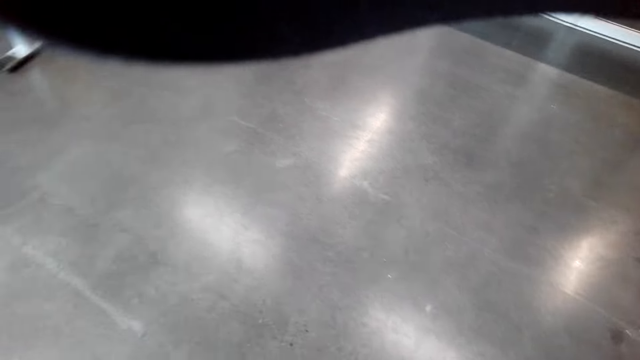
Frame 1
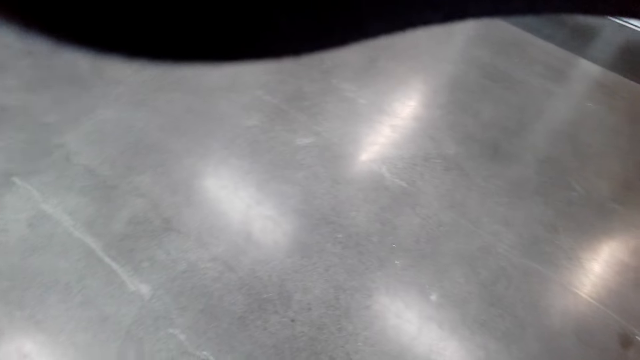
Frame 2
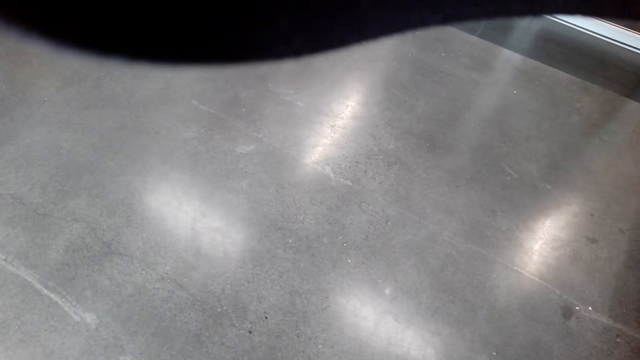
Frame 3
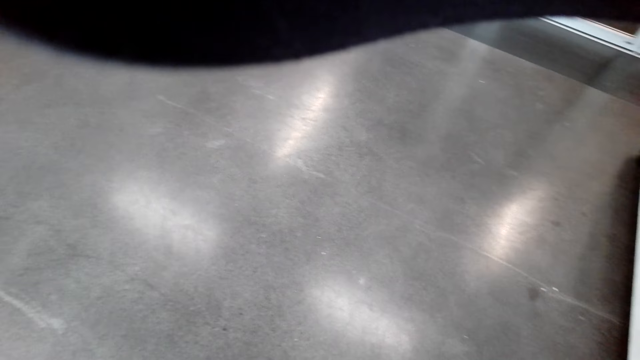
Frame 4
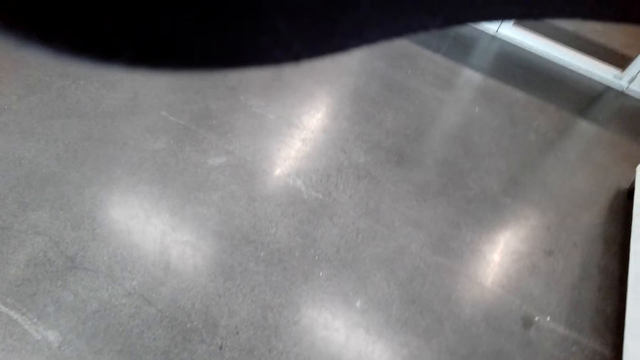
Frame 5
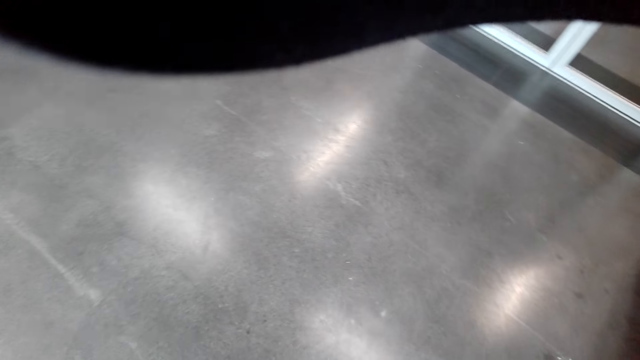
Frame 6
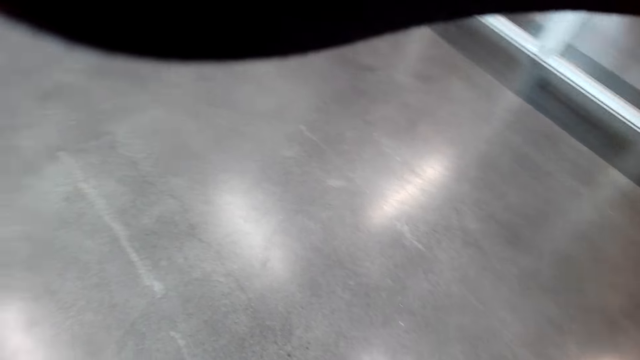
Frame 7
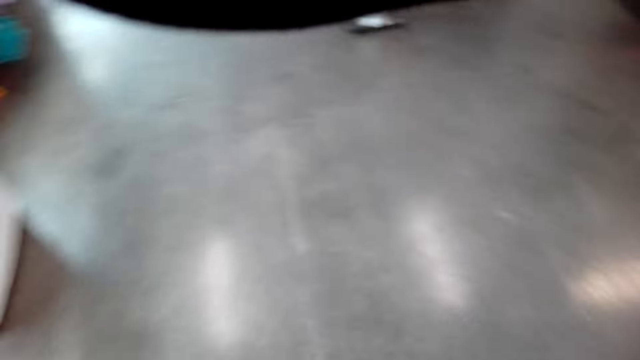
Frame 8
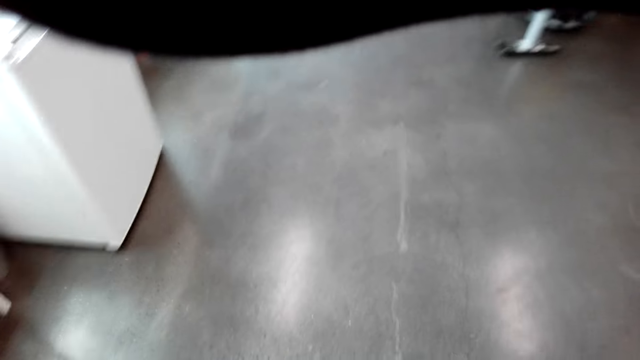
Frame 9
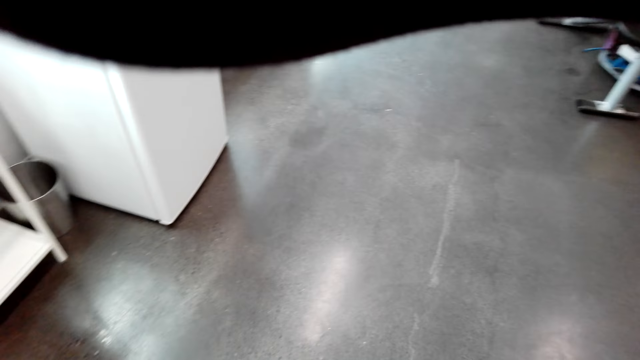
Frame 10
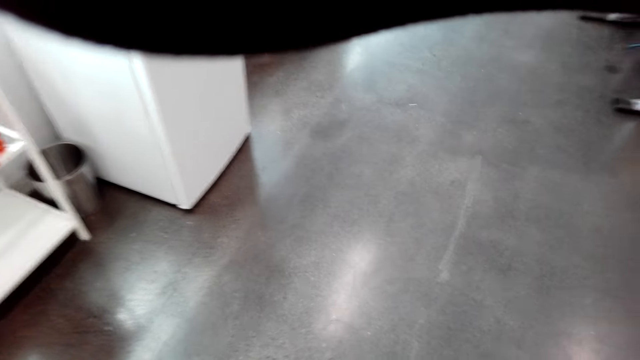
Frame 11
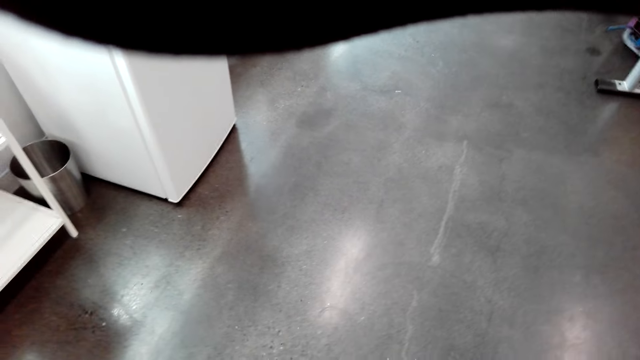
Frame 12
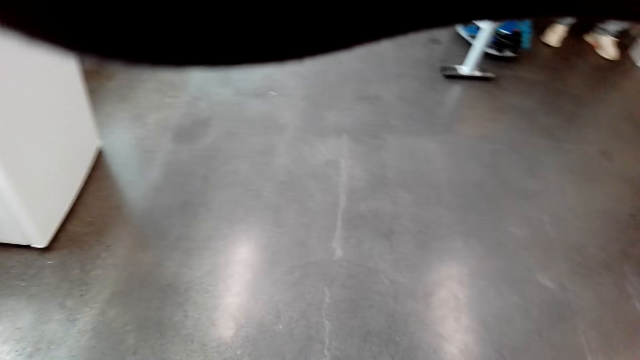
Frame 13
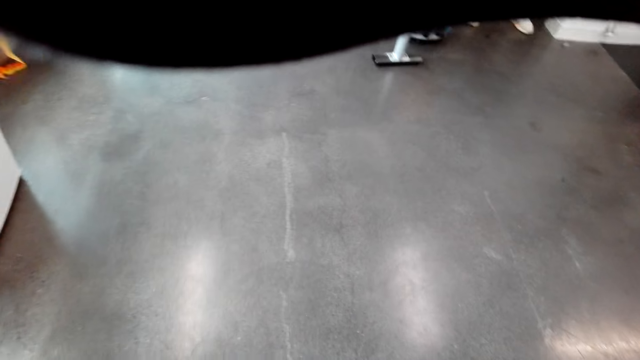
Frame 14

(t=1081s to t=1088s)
The camera wearer sings in the room.

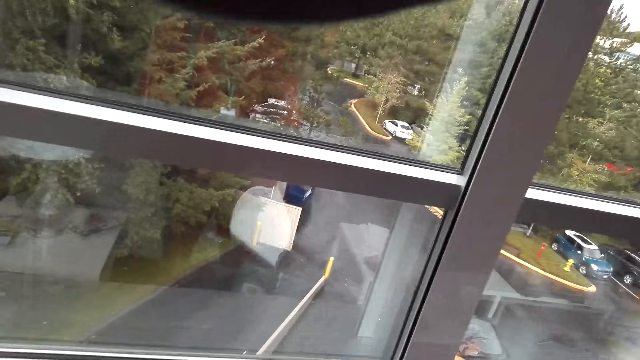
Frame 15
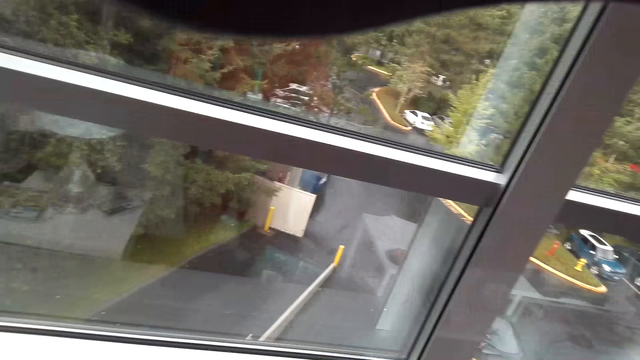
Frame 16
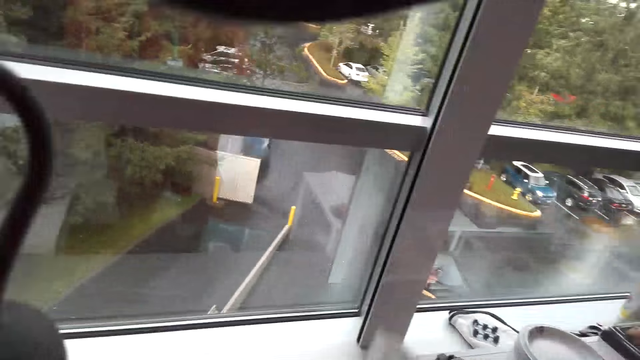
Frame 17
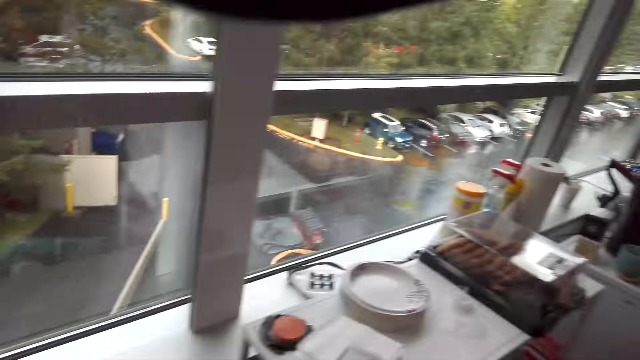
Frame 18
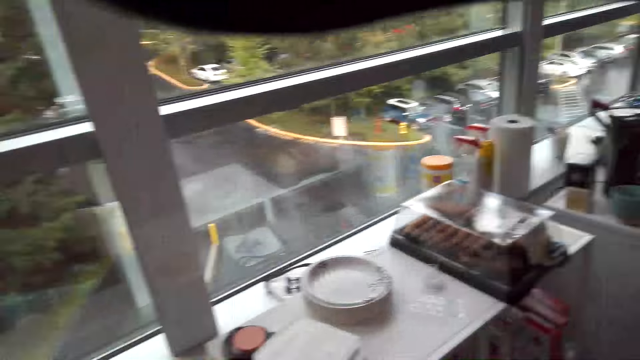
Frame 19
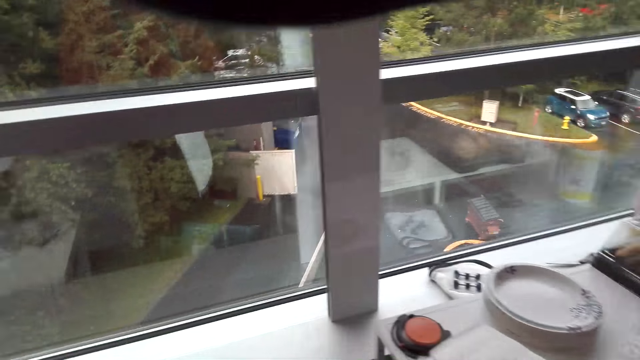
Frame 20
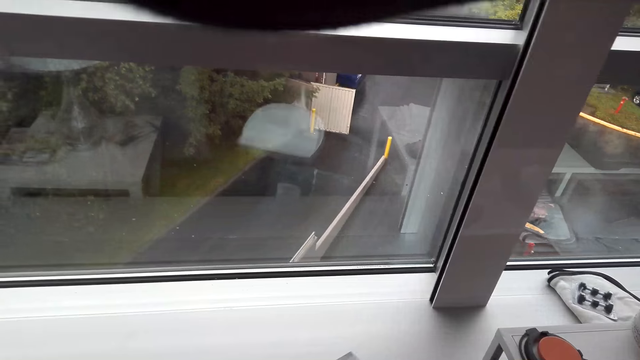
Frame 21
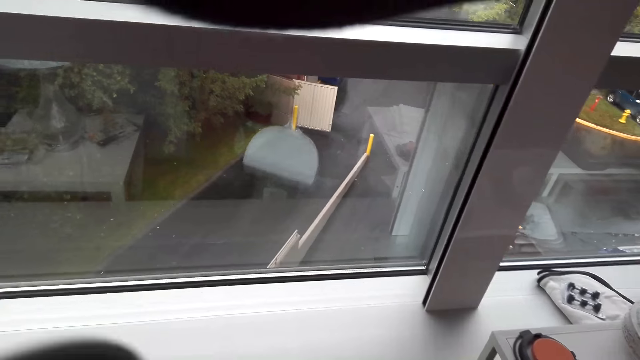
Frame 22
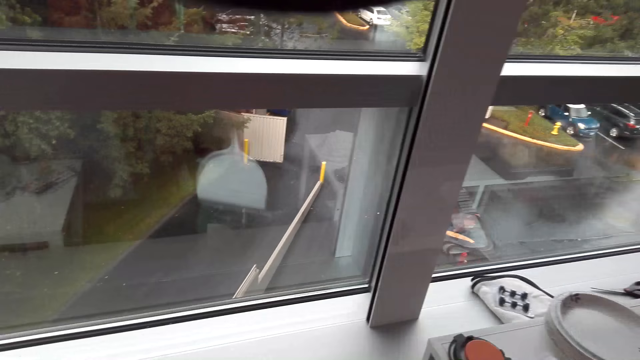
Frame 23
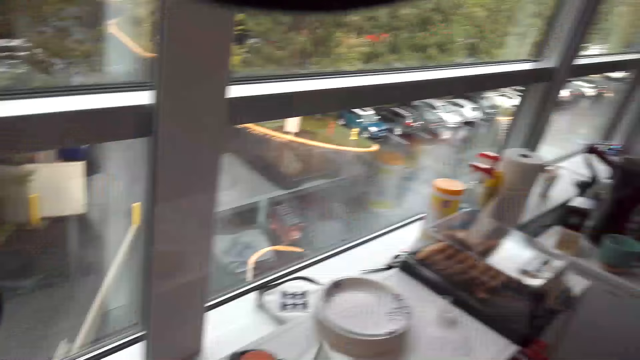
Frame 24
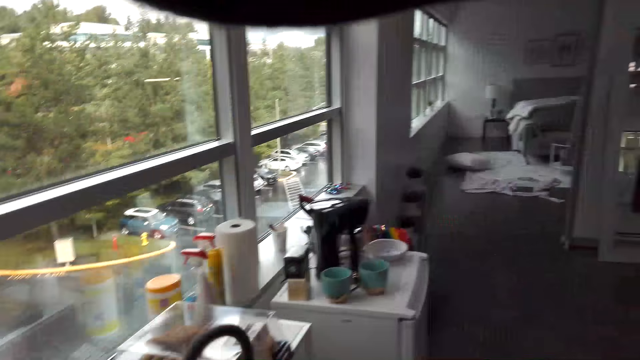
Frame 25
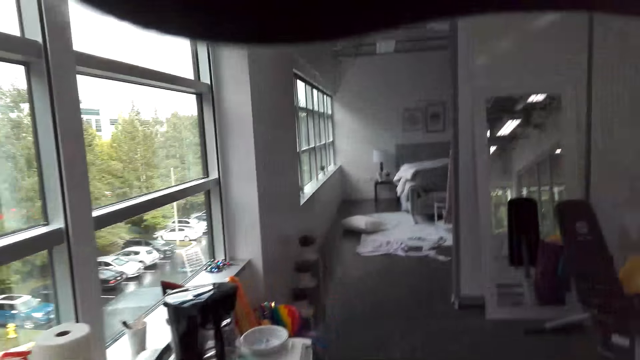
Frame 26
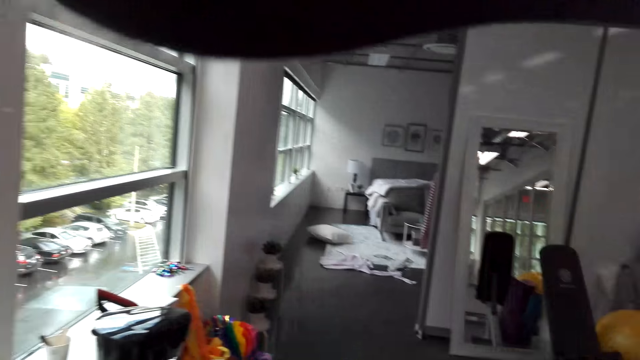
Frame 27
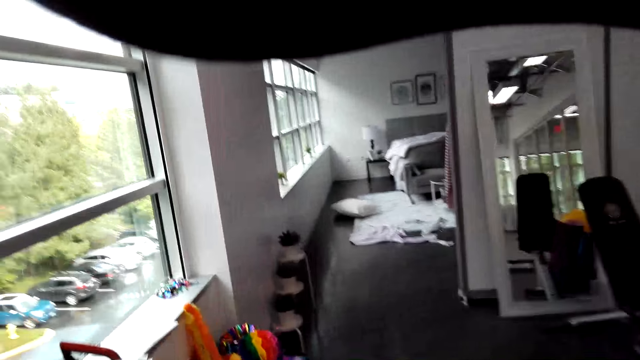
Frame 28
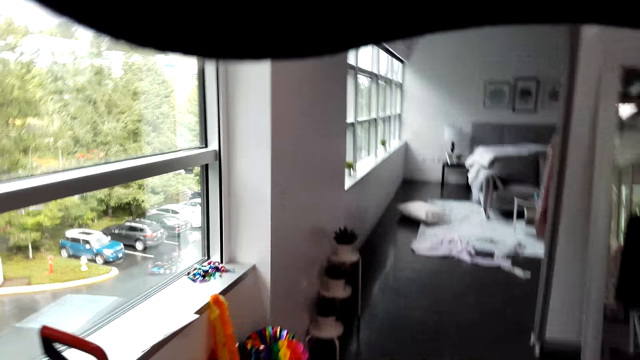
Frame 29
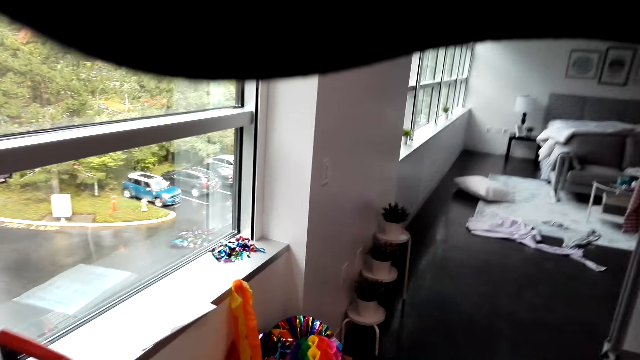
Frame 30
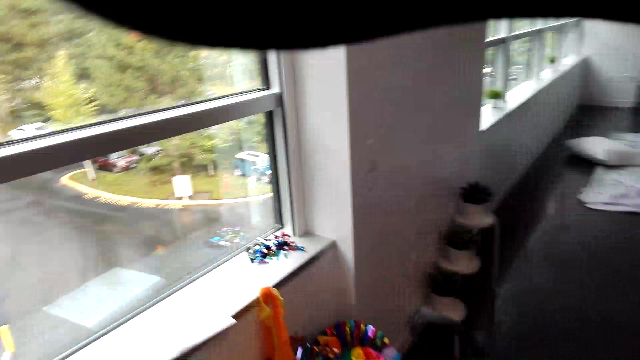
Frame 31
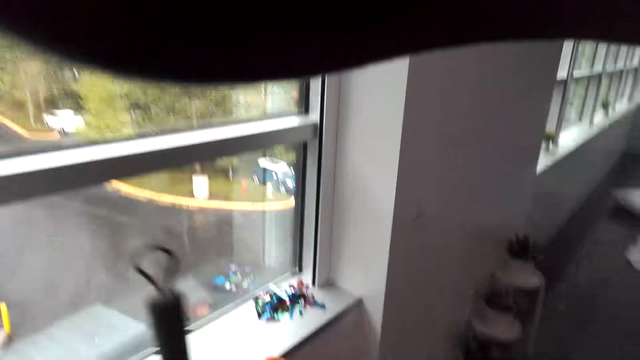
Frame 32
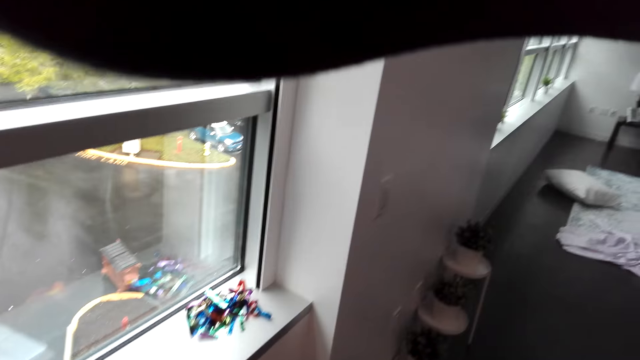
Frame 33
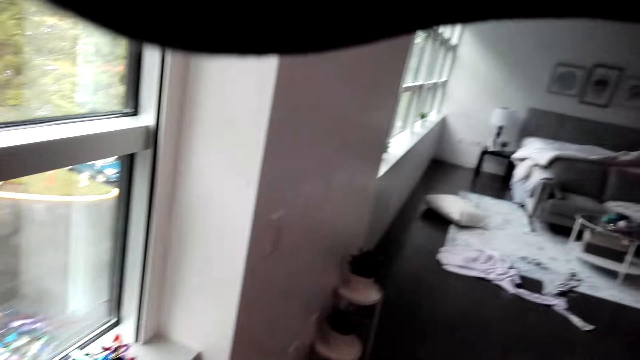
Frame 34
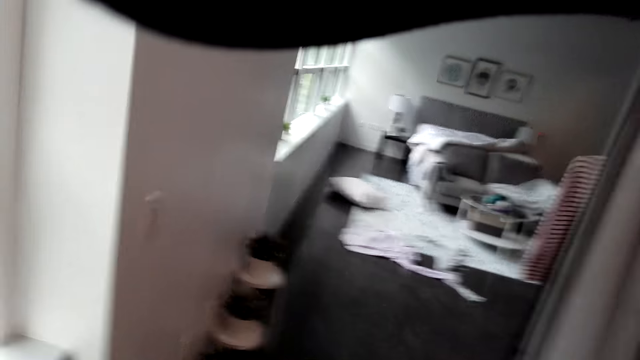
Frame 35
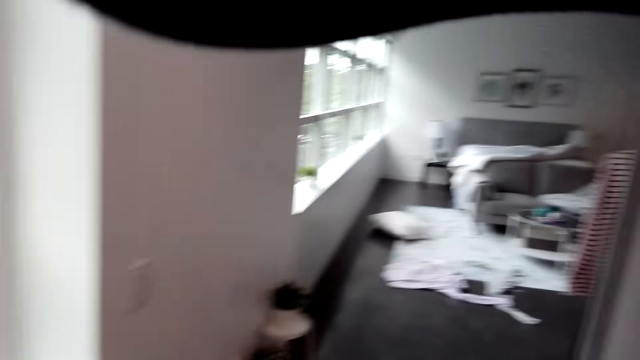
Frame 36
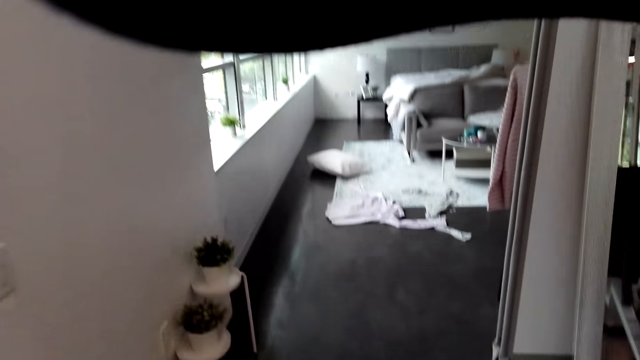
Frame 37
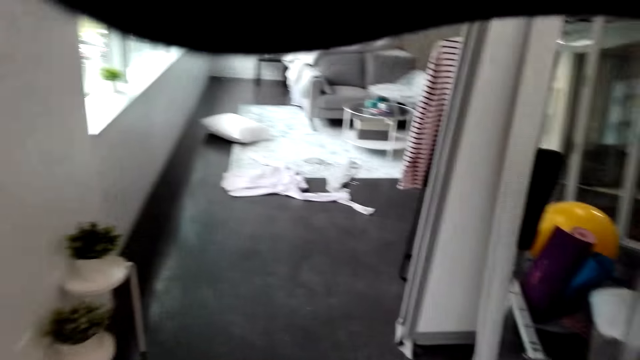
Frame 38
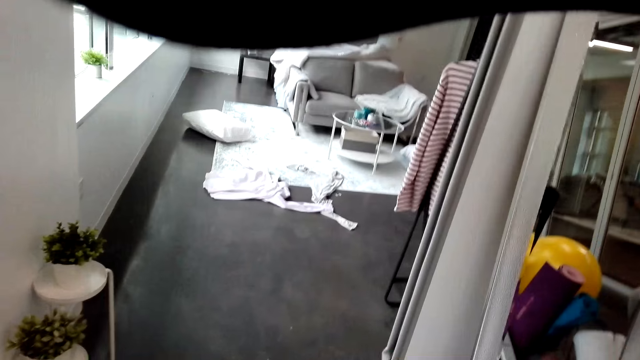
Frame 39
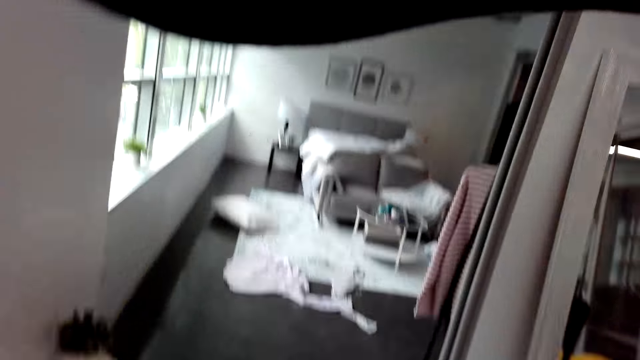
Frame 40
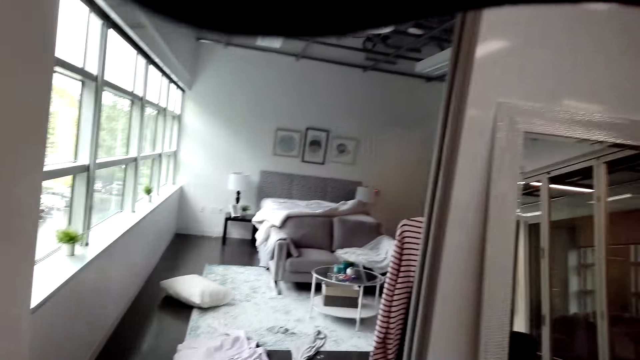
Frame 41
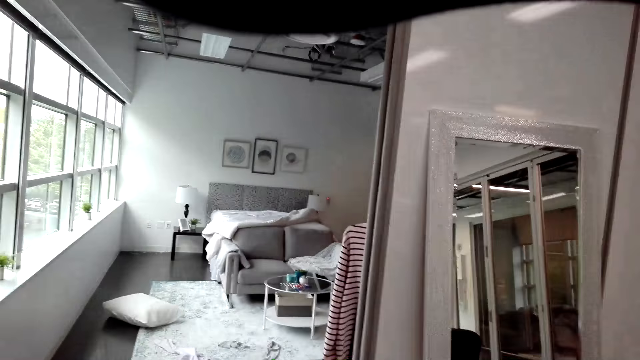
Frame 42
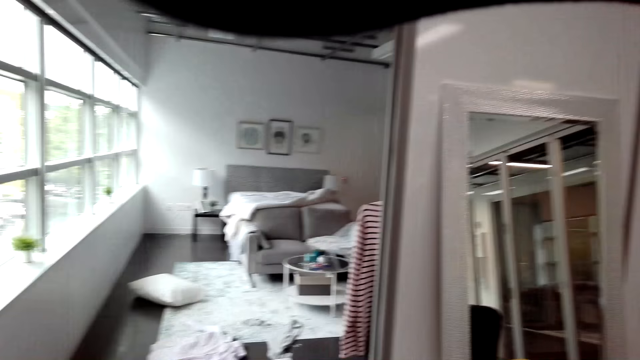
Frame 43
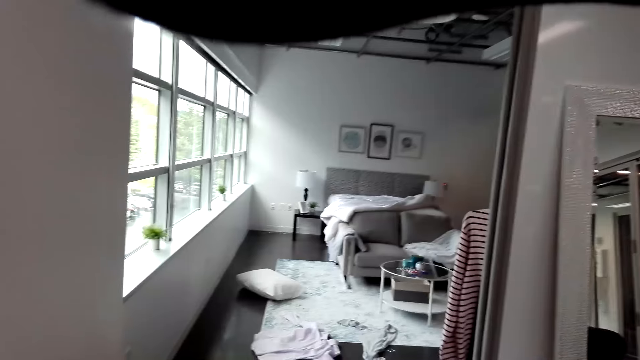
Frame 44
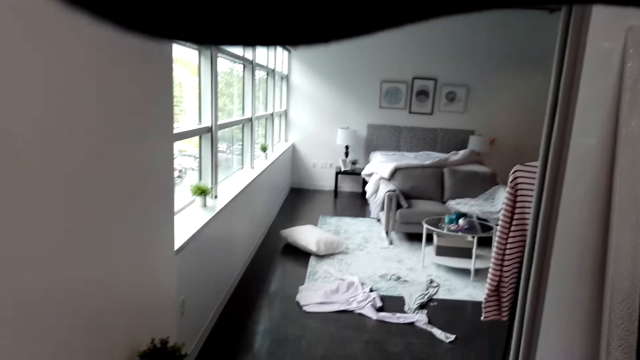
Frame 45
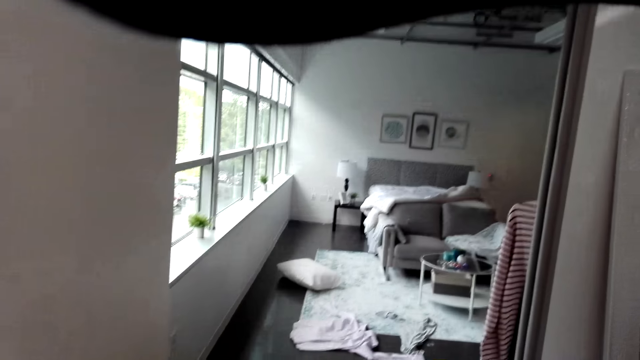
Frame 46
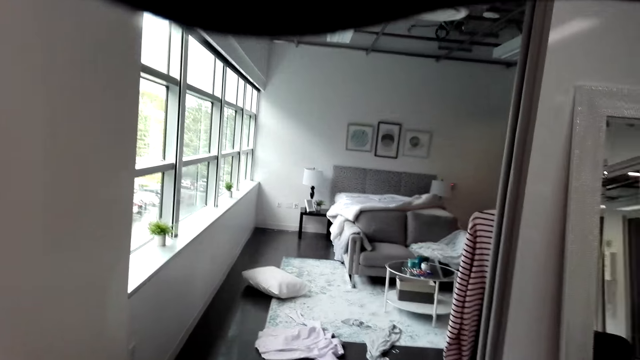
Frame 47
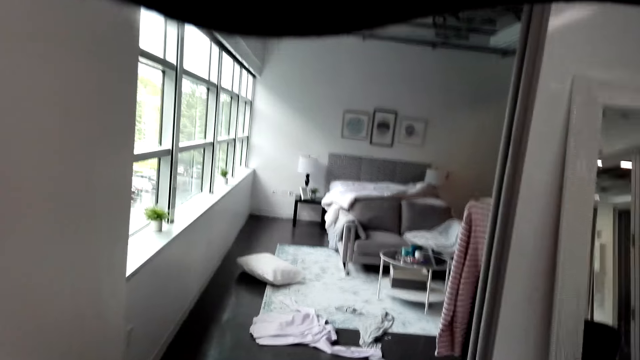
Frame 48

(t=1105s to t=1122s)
The camera wearer looks around. They hit the dustpan on the dustbin. They walk in the room. They look around.
